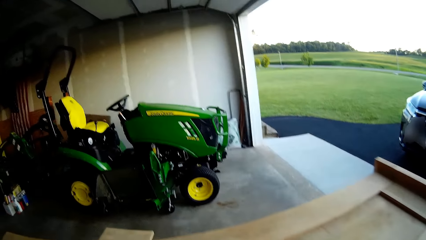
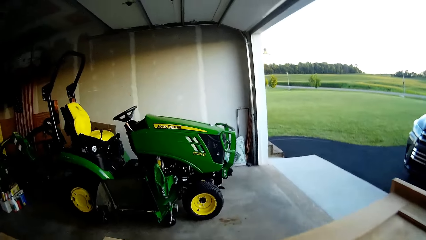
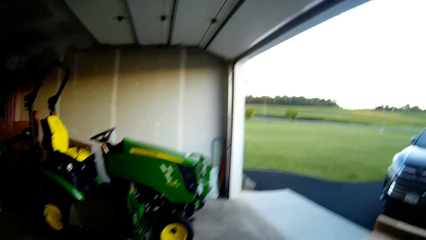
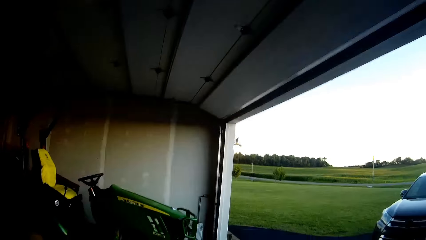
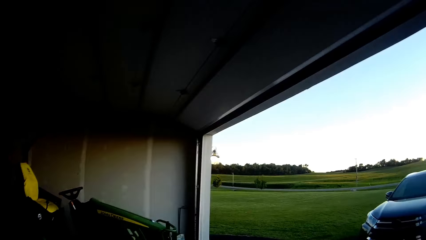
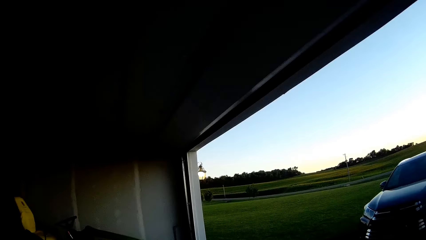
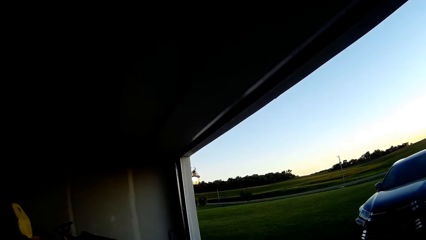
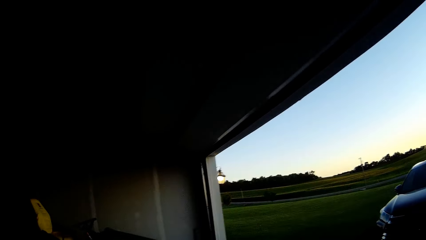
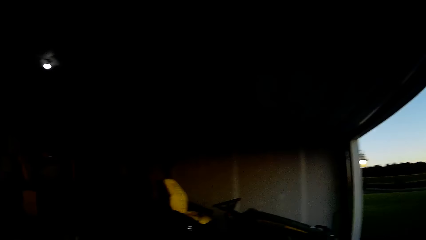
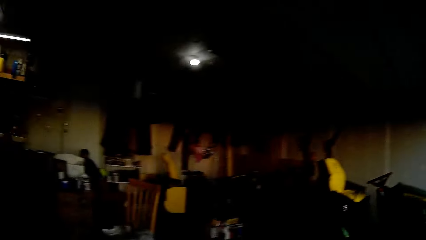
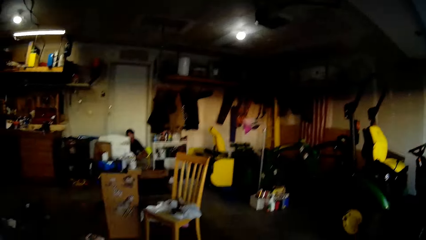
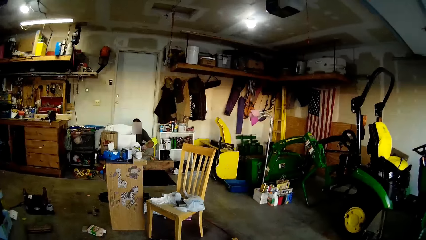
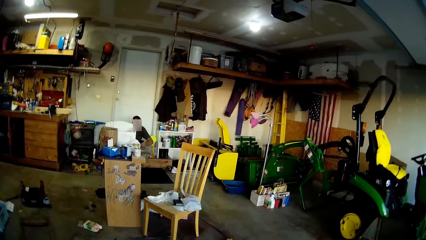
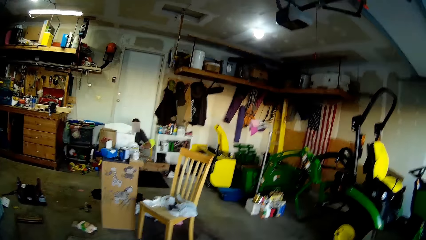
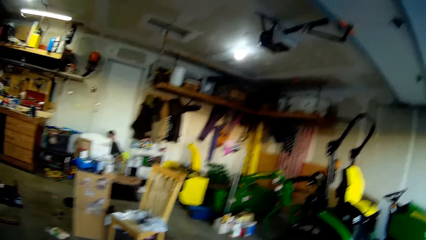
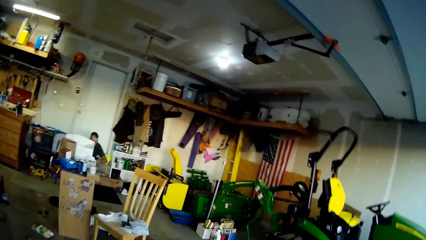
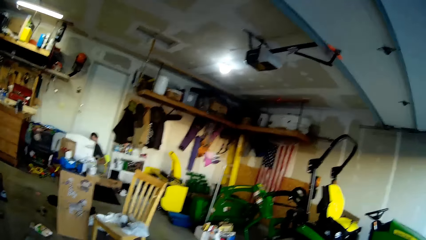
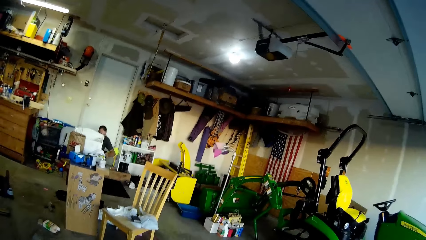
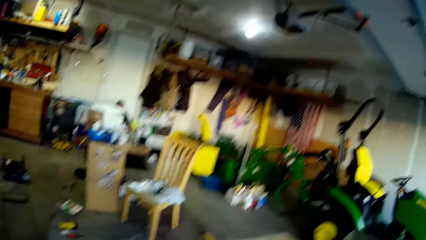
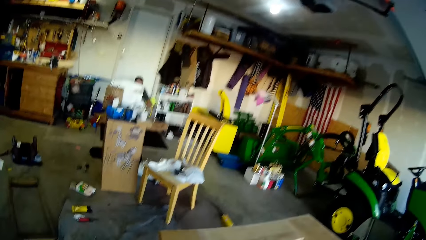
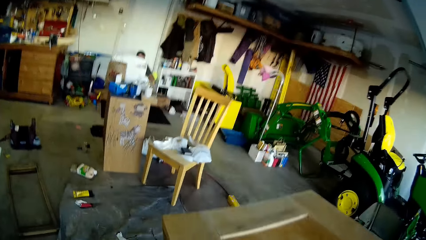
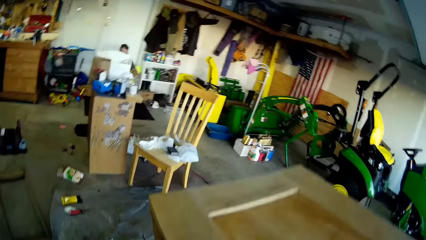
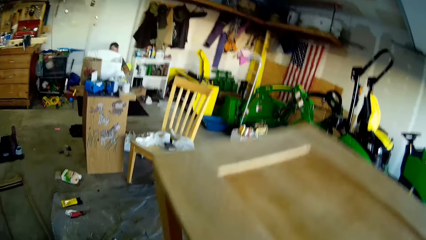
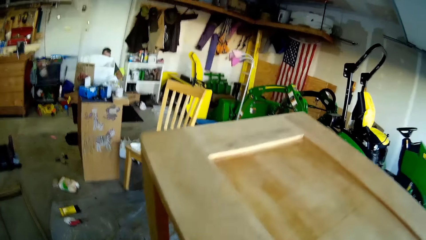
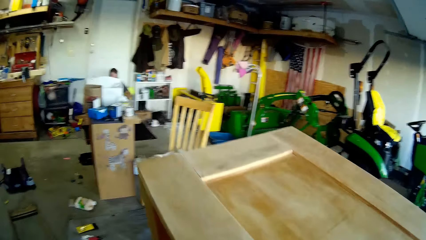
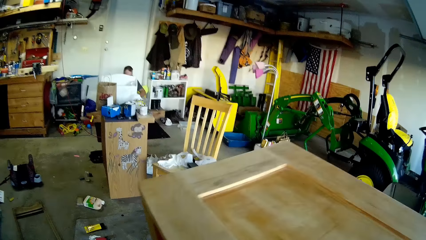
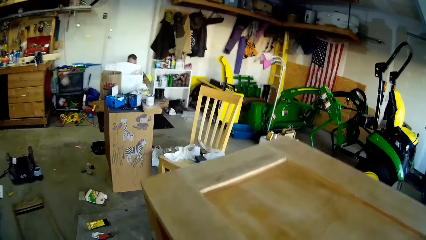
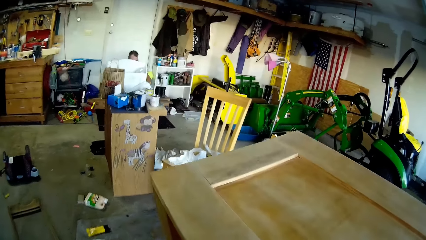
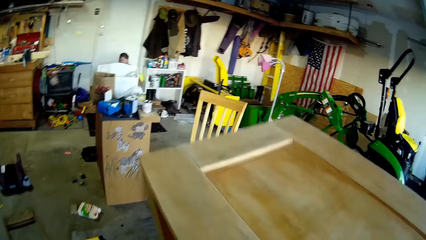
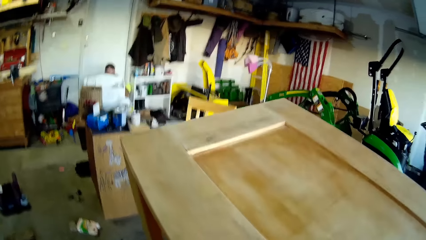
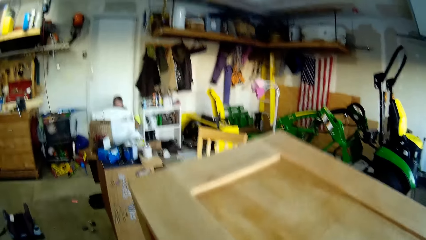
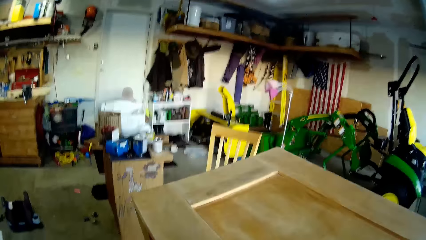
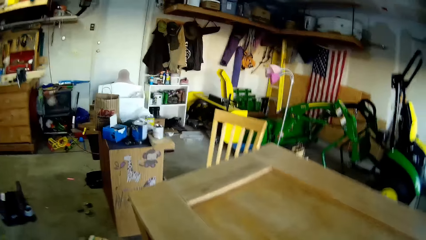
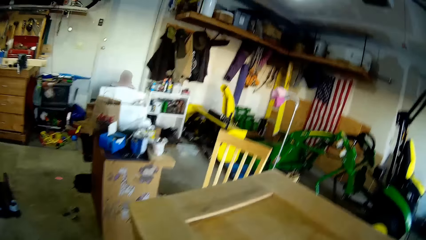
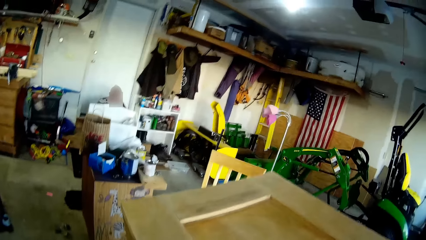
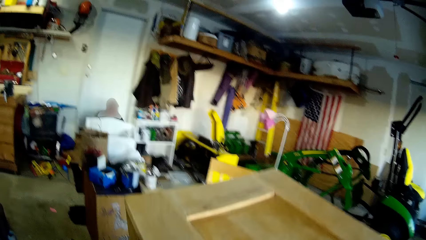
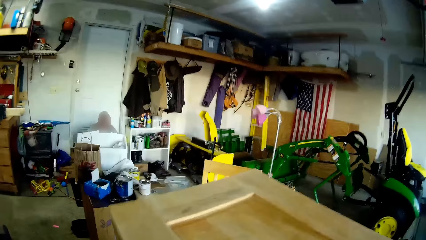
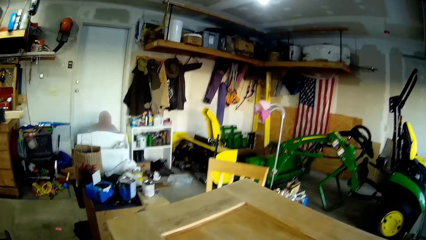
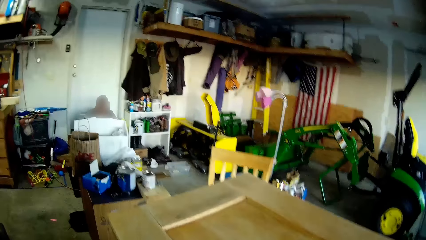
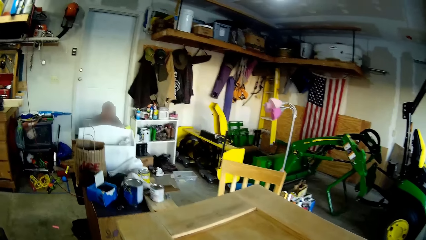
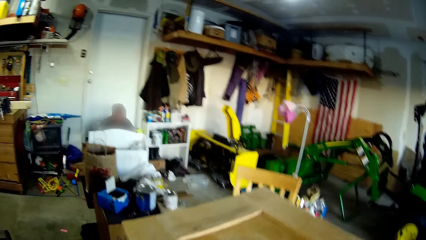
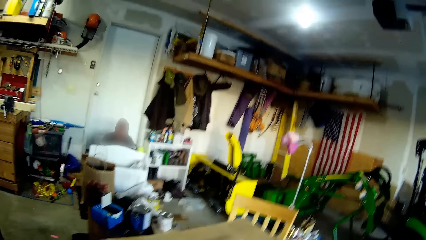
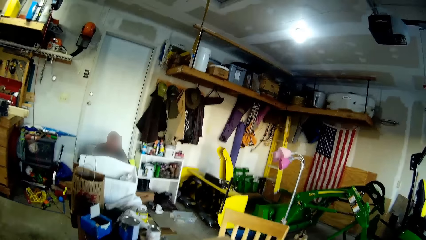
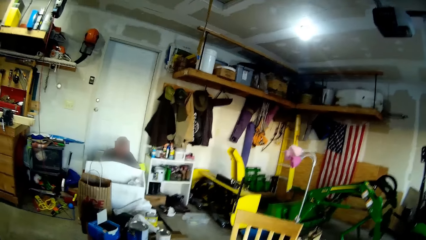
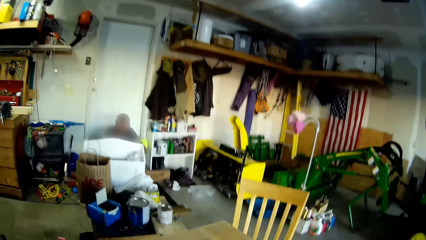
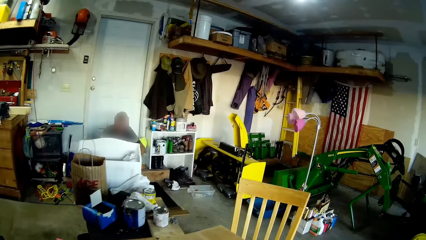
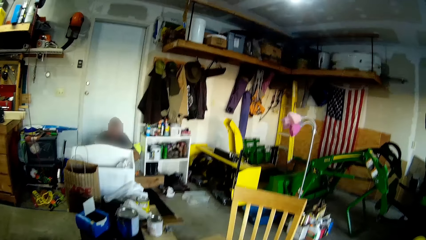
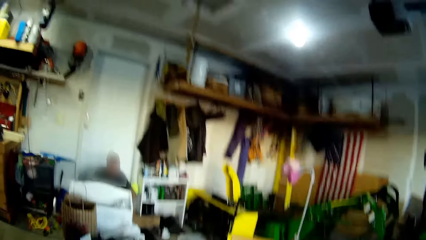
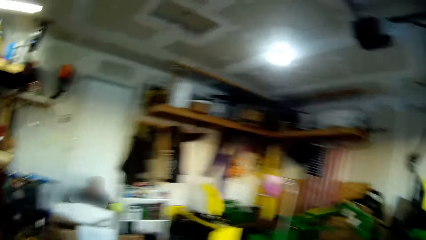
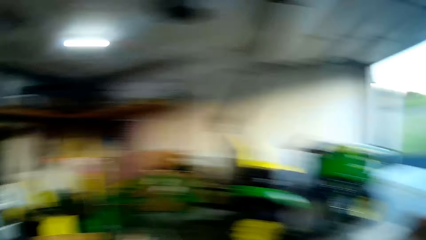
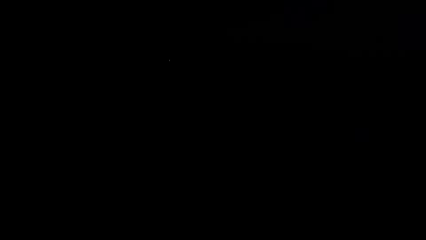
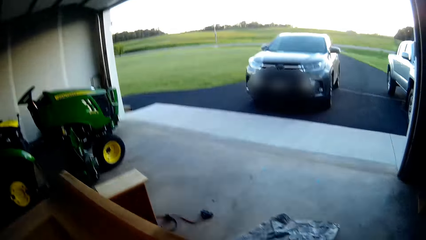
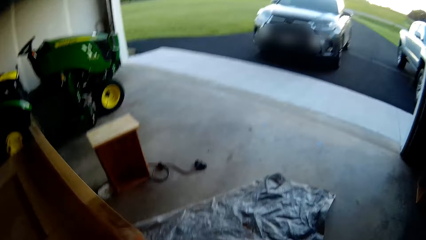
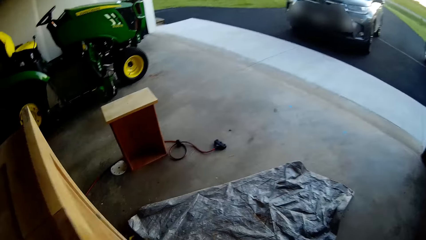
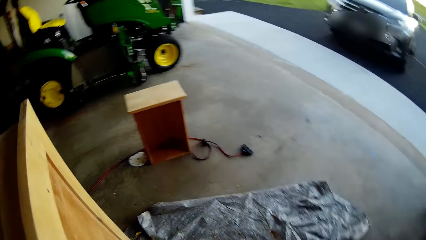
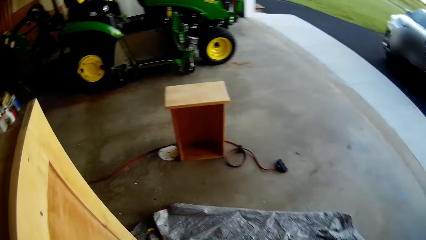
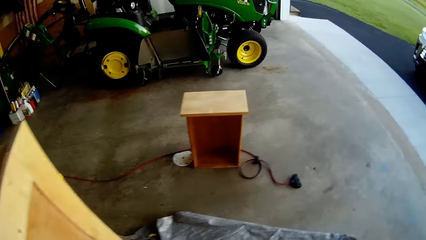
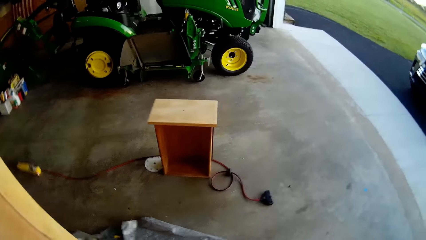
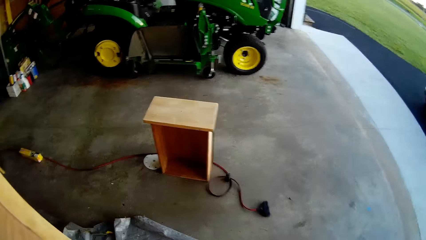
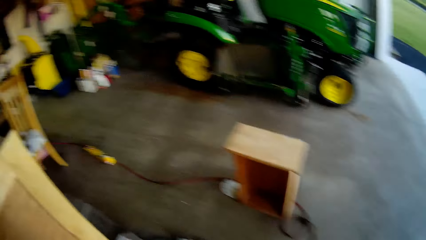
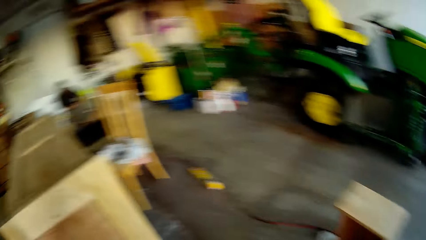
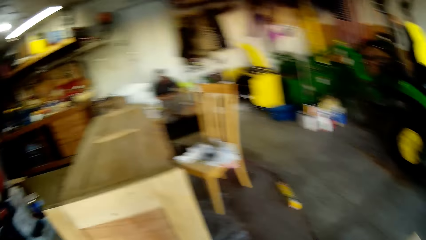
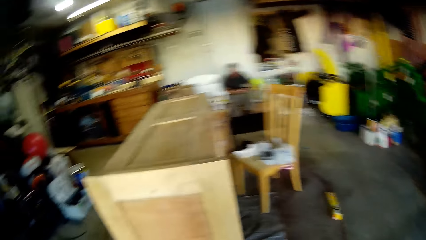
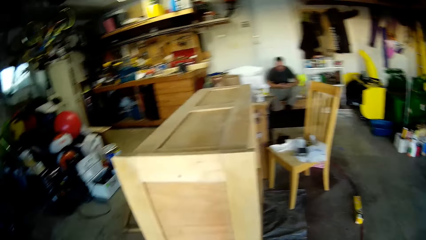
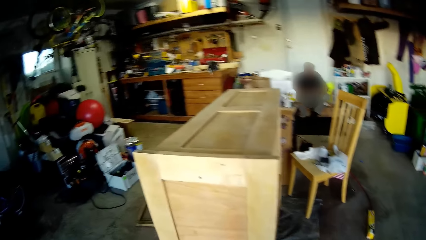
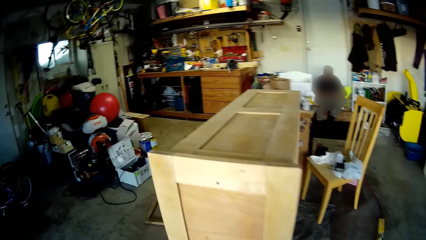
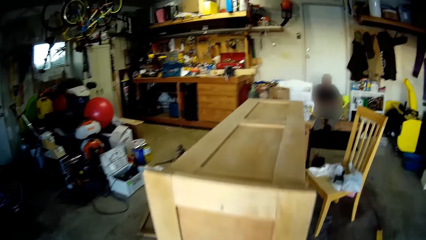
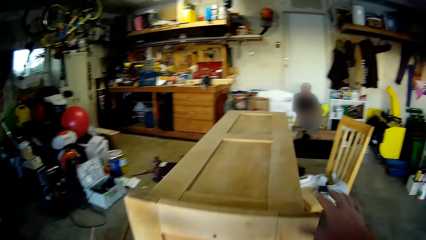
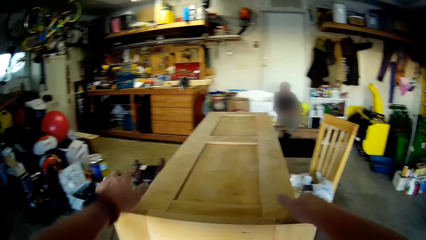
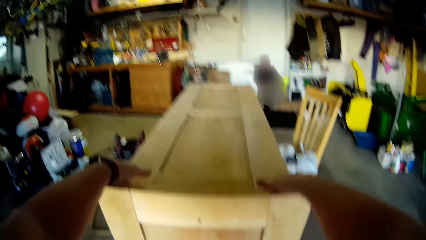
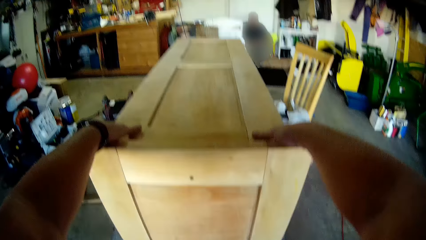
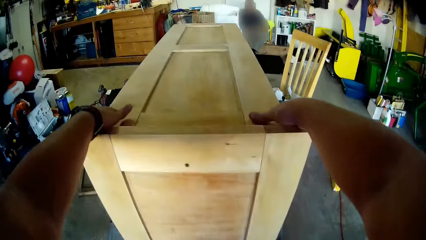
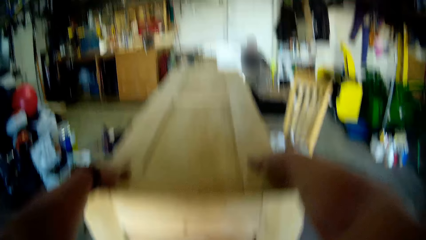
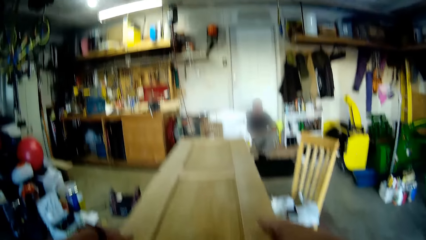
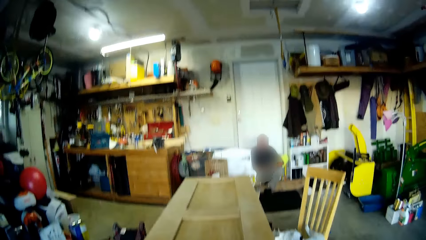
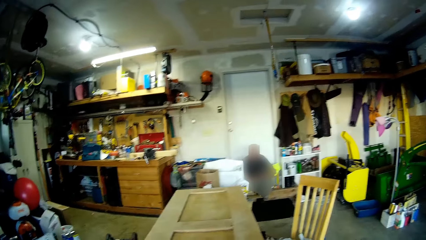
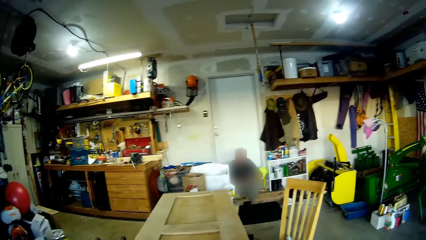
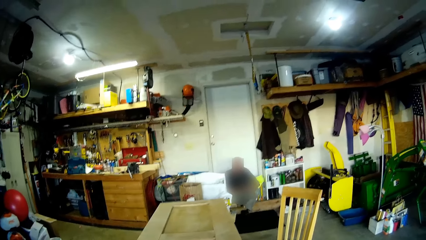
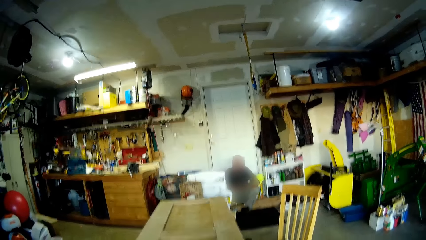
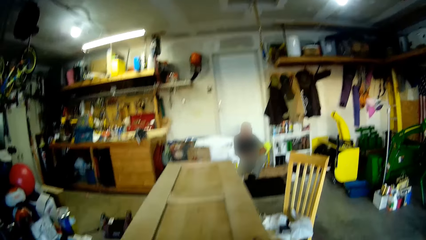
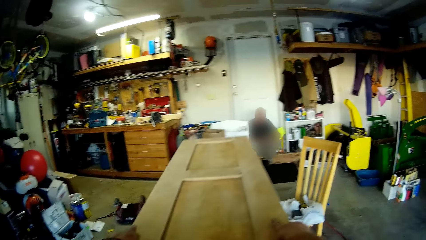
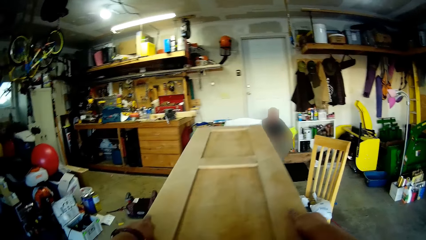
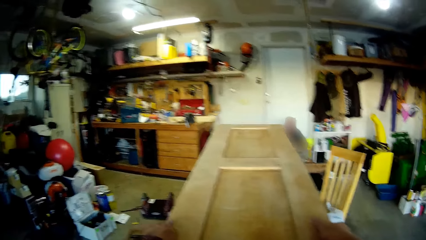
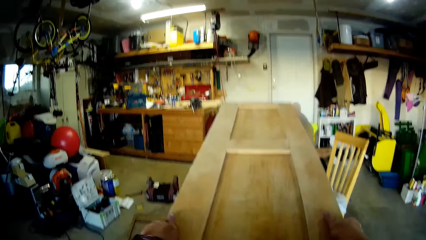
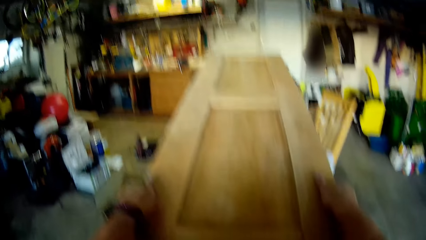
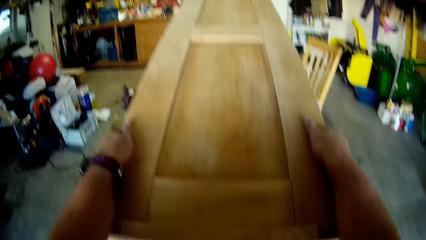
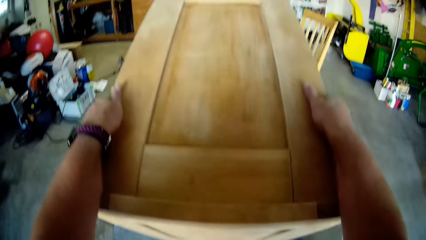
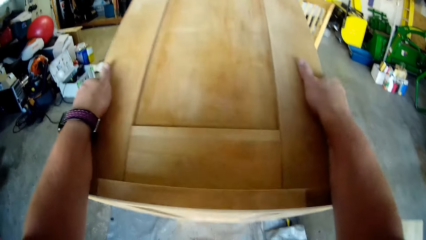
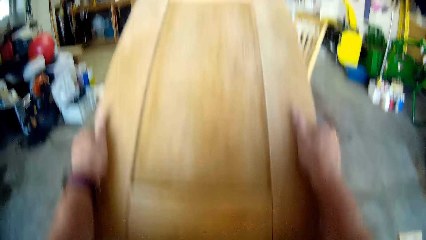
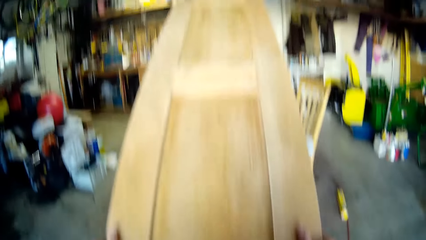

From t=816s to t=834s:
The camera wearer carries up a wood furniture or shelf with his hands. He looks around and walks. He holds the shelf and talks. He raises the wood furniture upright with his hands.
